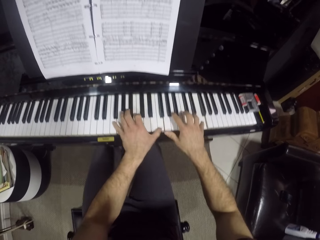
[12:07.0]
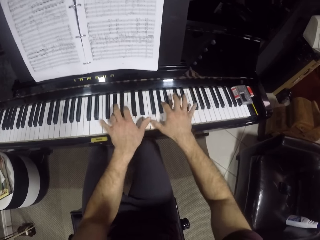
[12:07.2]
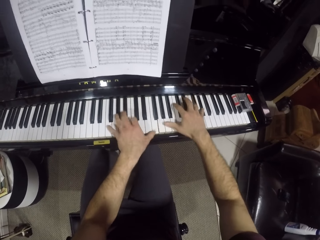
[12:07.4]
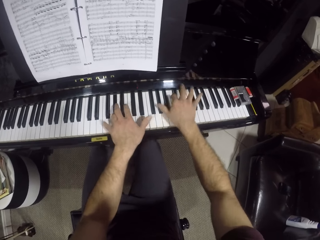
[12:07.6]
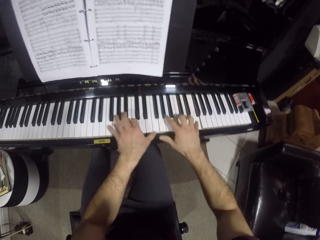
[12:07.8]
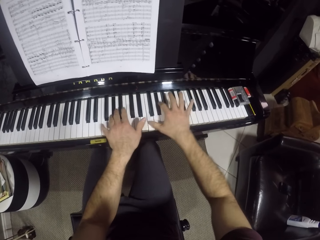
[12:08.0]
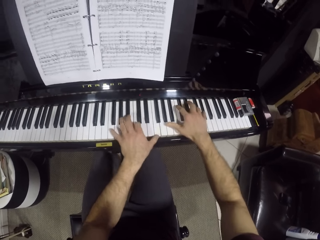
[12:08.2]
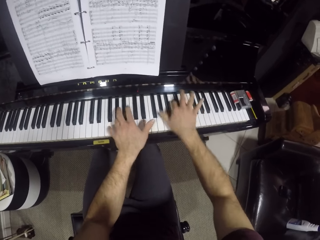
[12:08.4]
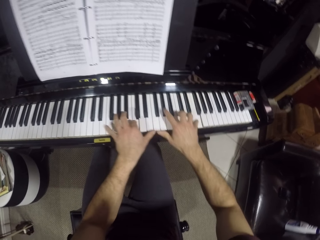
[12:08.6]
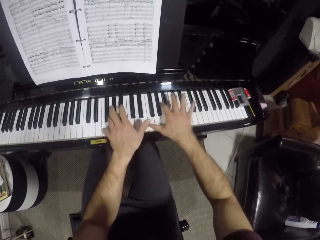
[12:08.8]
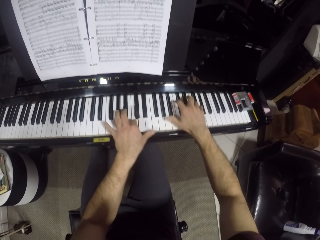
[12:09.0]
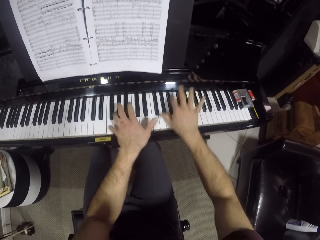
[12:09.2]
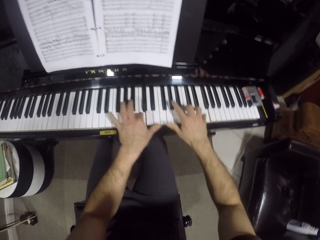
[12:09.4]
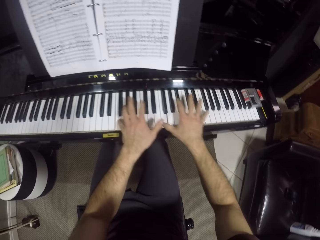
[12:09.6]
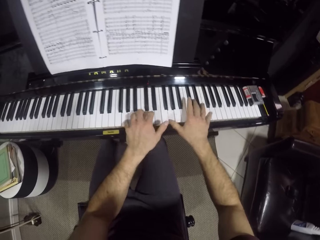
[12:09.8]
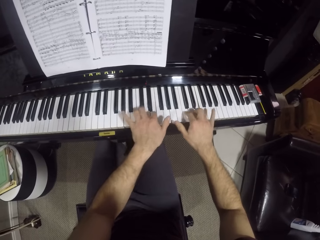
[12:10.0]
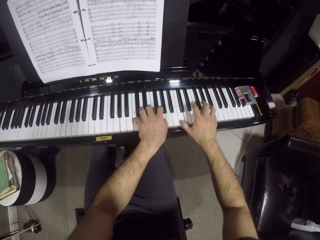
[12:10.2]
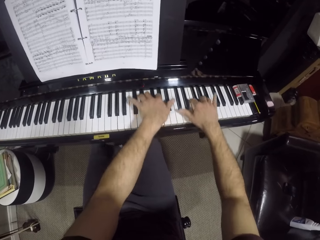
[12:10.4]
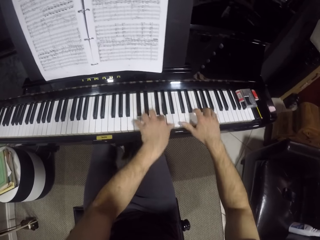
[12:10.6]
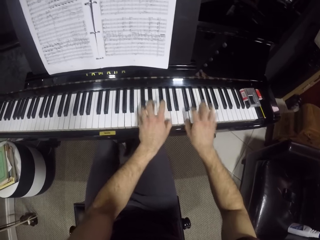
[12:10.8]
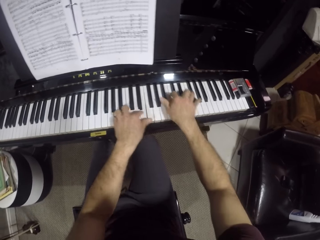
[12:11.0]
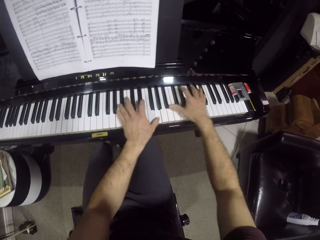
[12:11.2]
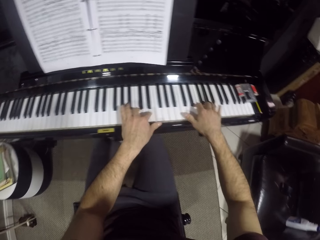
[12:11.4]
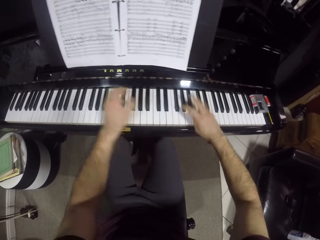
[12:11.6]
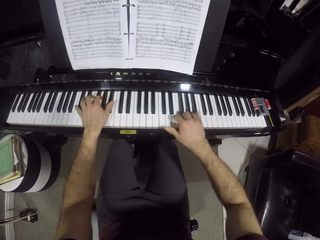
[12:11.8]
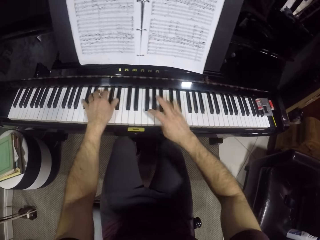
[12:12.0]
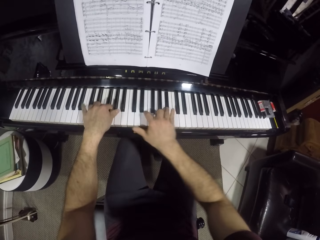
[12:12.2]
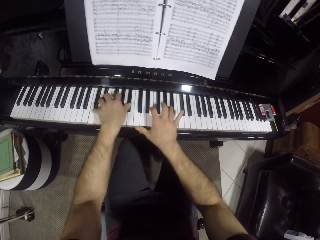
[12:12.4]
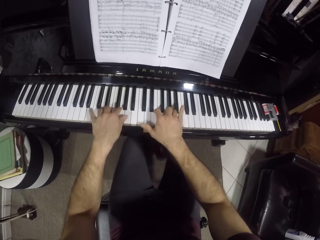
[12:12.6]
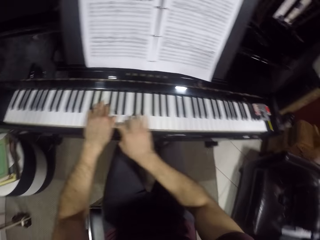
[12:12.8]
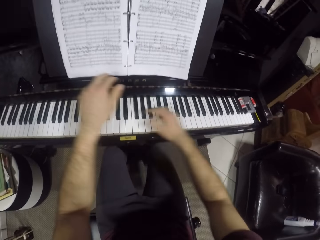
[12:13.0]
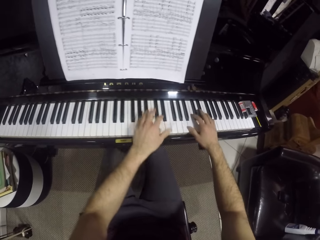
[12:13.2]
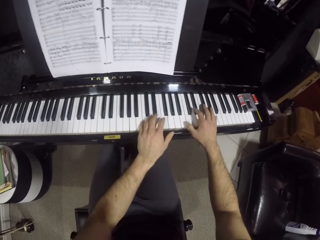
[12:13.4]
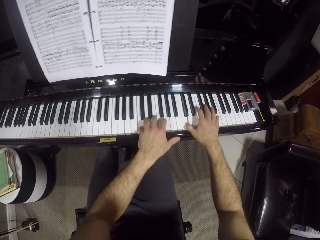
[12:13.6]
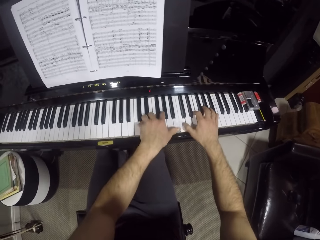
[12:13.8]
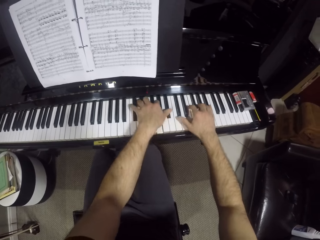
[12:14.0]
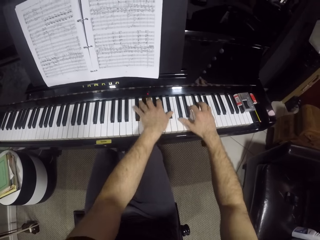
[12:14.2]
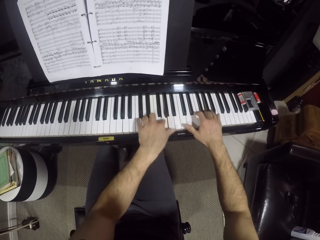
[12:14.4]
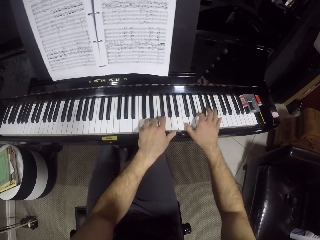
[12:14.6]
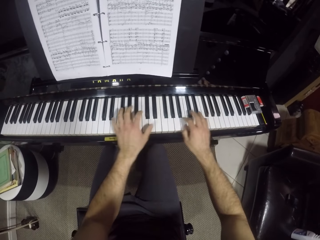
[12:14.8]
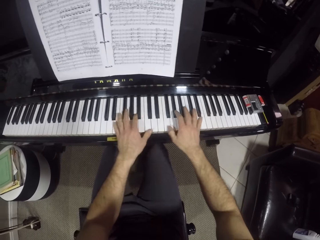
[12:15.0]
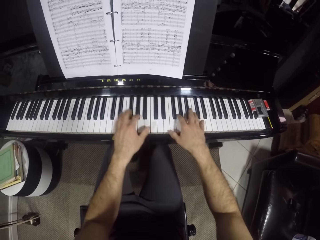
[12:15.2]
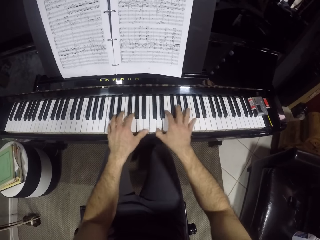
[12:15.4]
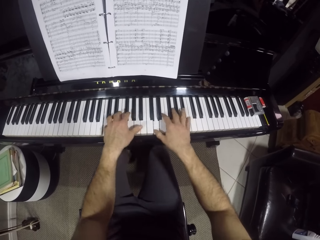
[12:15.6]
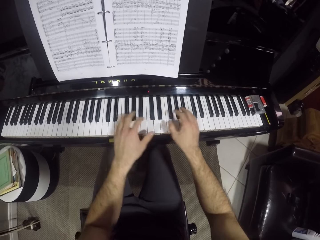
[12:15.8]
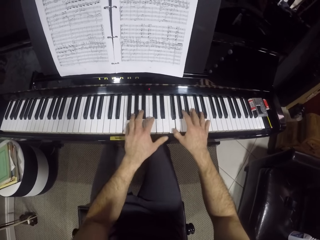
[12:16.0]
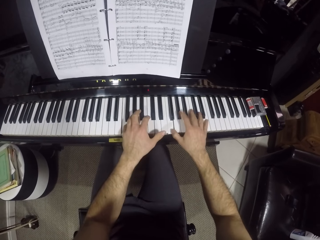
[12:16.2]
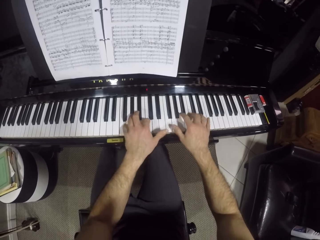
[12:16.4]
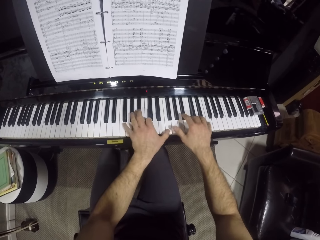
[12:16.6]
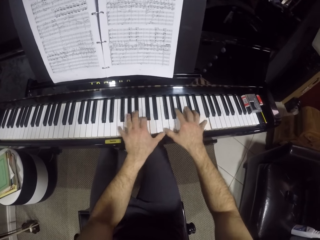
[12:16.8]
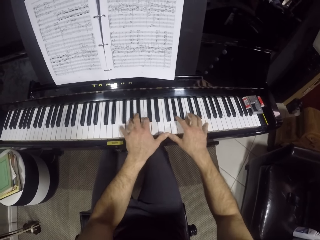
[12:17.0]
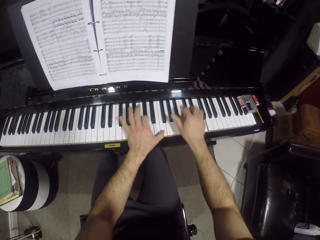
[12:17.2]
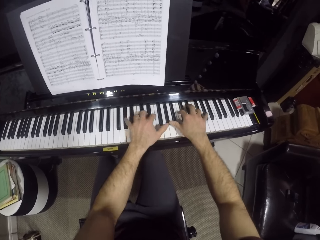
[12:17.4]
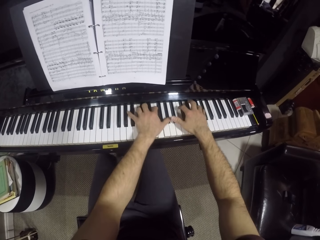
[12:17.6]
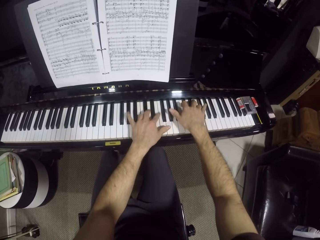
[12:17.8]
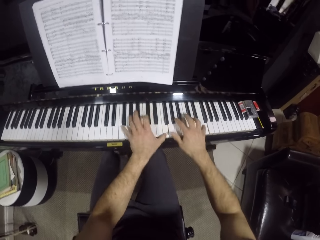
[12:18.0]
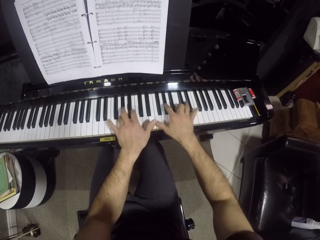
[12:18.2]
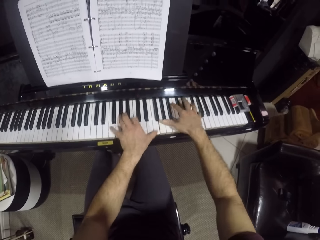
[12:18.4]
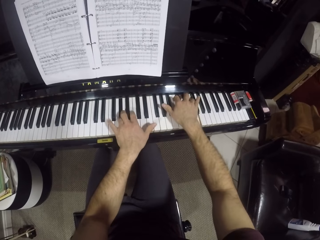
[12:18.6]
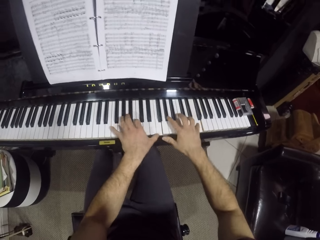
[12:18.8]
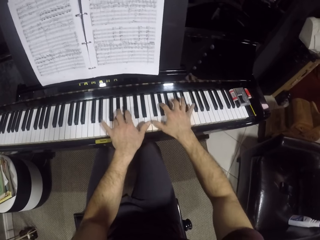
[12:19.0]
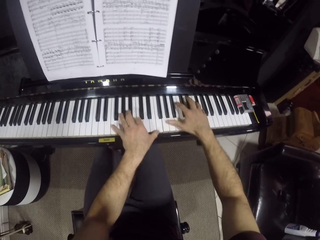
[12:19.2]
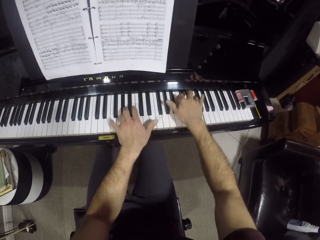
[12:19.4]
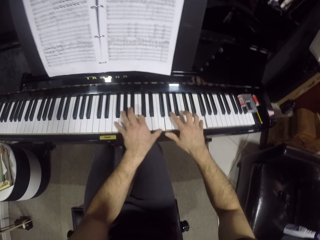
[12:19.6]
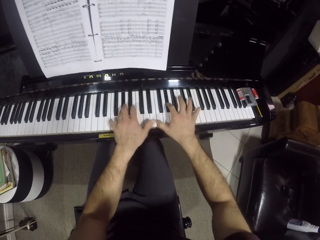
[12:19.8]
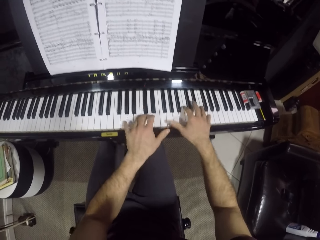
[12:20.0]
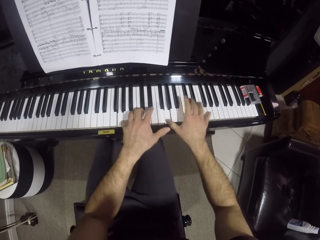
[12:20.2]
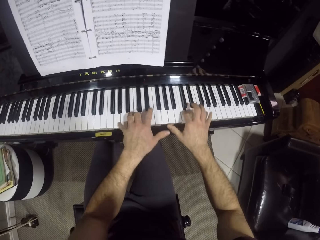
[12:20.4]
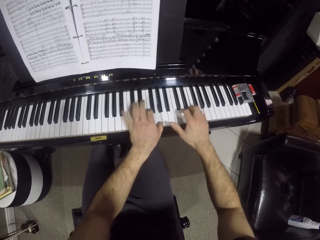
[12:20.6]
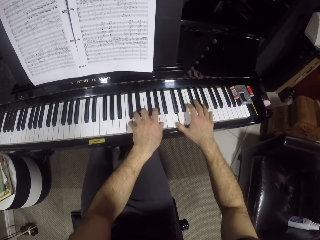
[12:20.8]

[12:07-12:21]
The camera wearer presses the keys with both hands. They press the keys with both hands repeatedly.

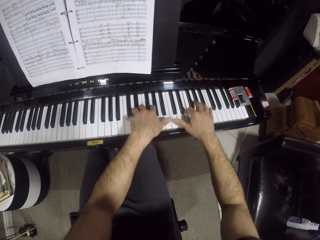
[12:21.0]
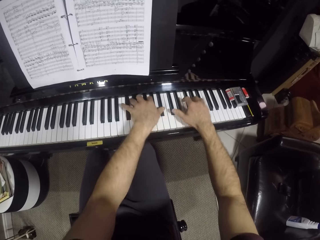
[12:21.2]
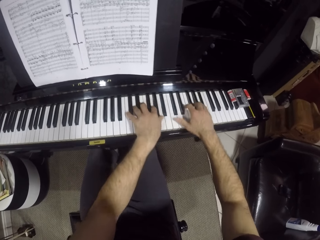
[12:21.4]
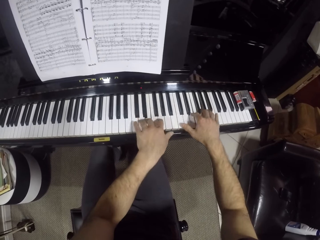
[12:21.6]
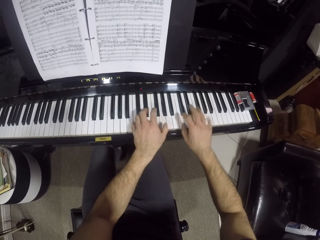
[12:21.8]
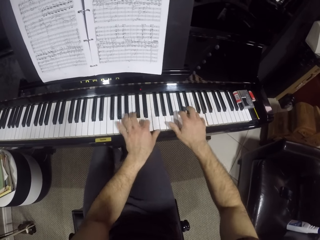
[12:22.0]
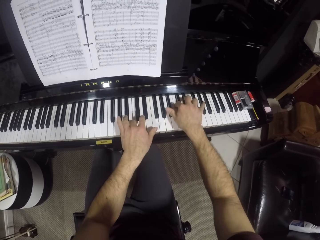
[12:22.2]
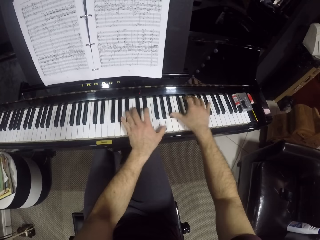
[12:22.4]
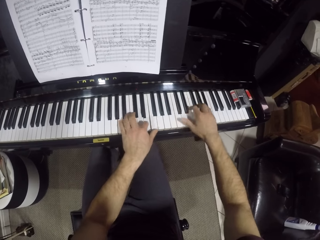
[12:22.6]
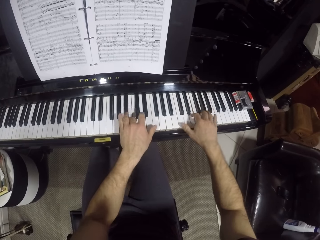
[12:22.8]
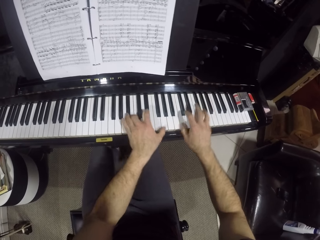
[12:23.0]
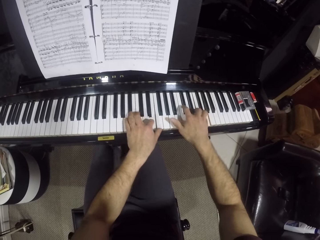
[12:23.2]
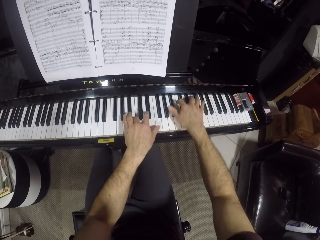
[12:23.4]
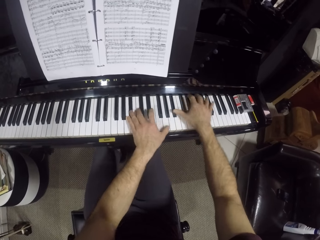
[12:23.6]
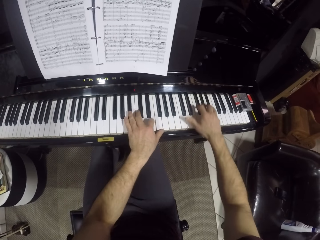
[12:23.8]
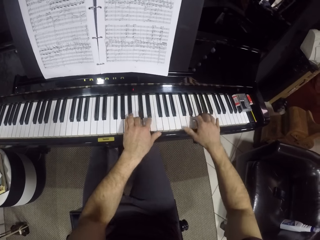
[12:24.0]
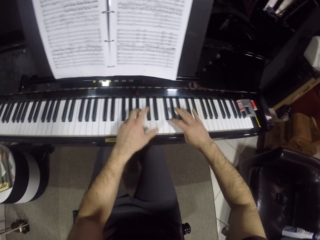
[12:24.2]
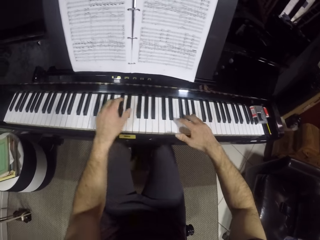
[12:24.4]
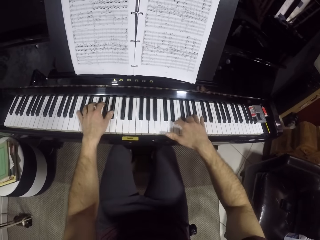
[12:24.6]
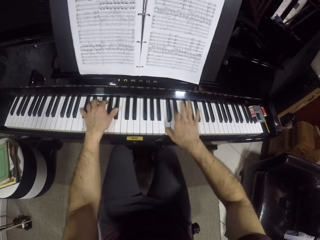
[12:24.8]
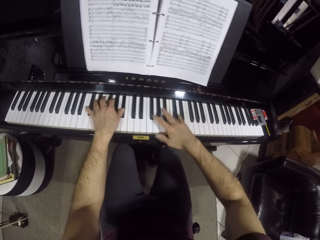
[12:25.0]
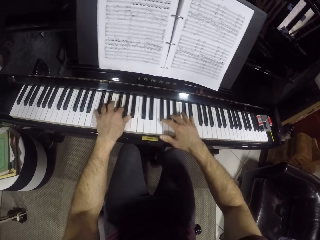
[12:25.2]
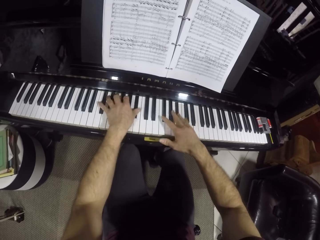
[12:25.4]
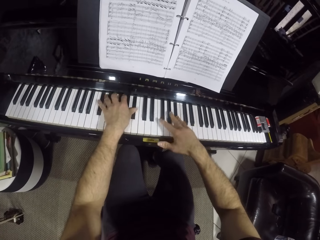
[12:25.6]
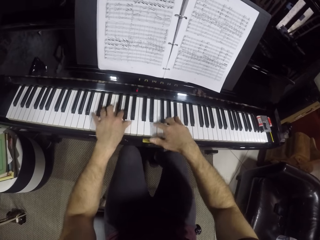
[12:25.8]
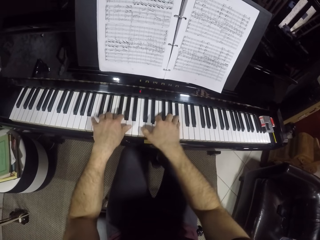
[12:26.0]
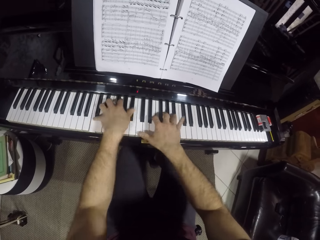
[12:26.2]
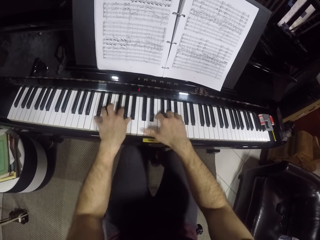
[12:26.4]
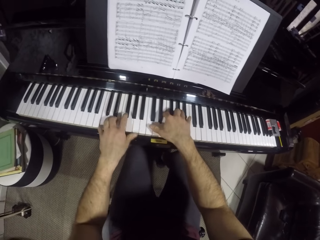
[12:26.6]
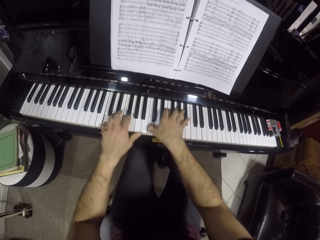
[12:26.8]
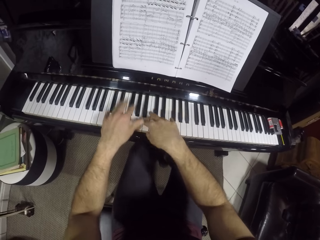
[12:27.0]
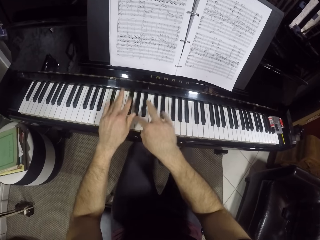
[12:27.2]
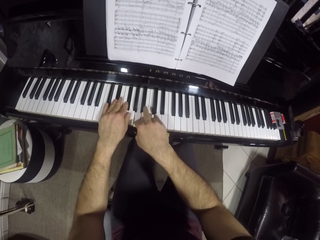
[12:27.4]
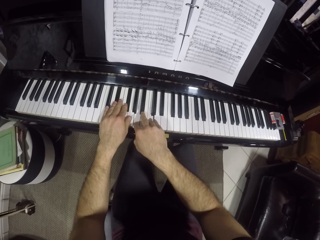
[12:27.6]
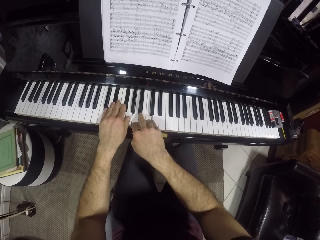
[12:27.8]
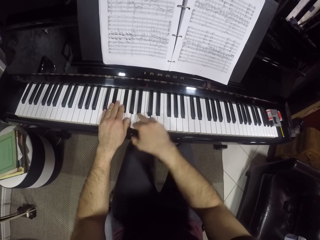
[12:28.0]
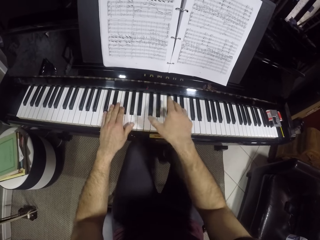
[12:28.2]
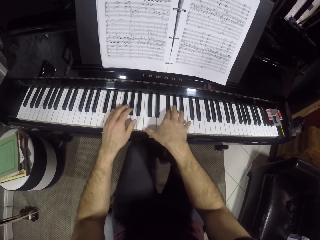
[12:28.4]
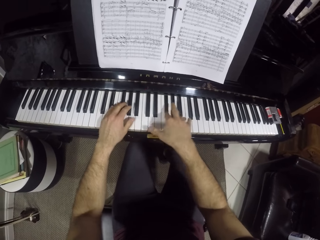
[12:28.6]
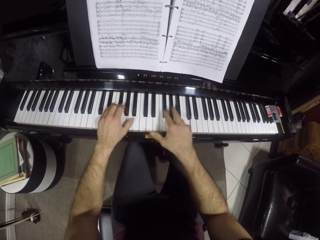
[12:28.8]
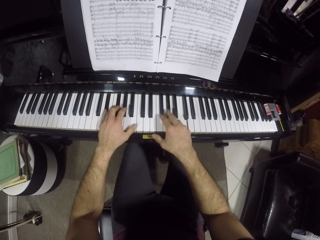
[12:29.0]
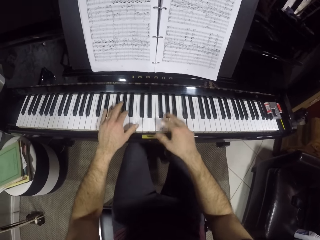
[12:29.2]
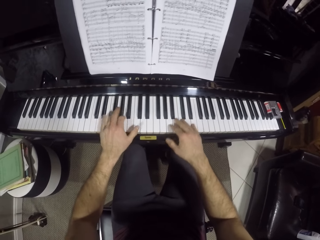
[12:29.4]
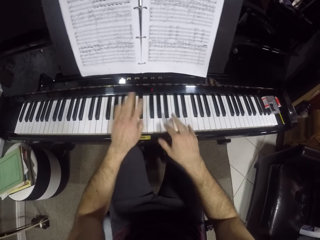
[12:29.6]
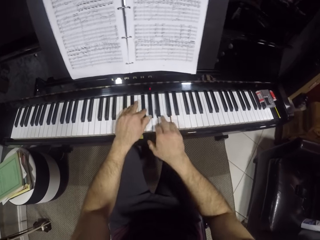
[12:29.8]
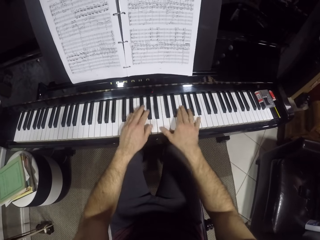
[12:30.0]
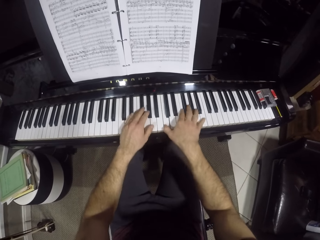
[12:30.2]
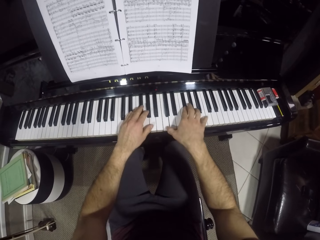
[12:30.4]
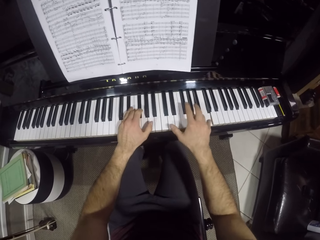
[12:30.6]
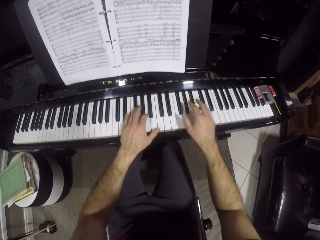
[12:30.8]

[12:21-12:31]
The camera wearer presses the keys with both hands repeatedly.
